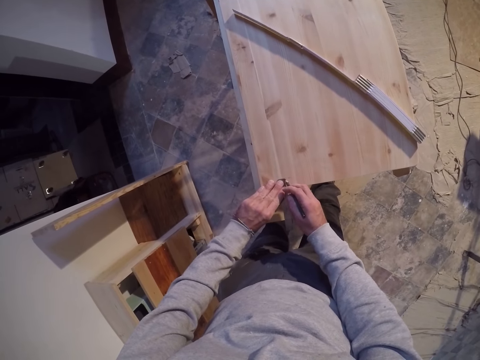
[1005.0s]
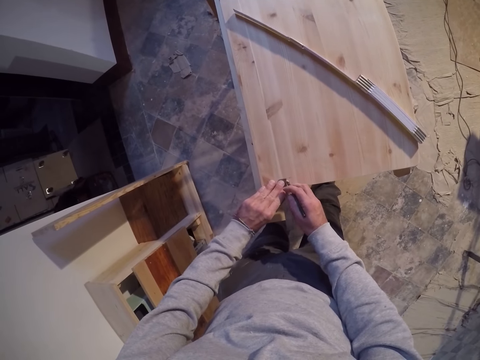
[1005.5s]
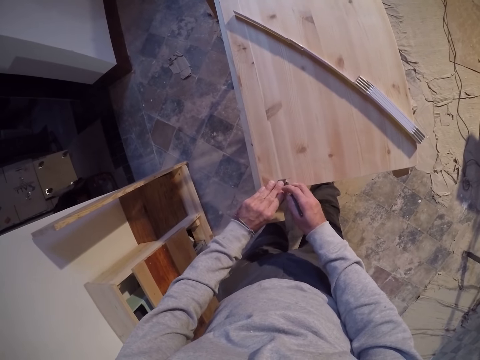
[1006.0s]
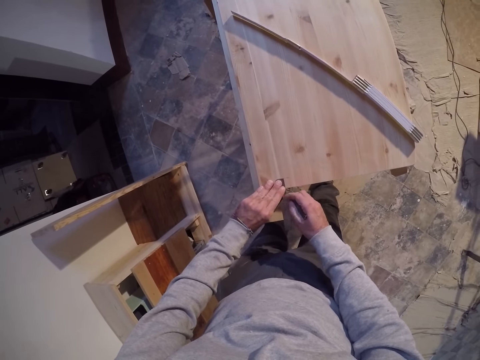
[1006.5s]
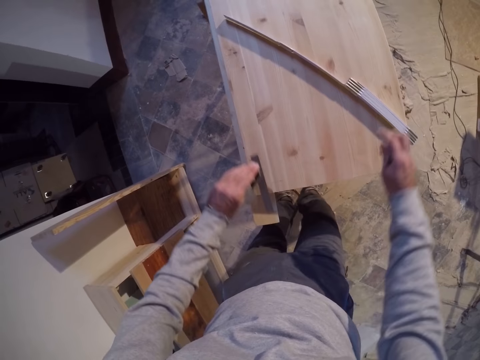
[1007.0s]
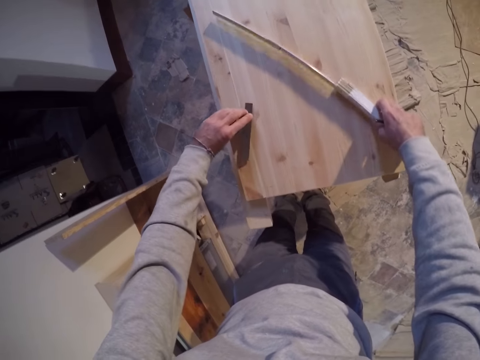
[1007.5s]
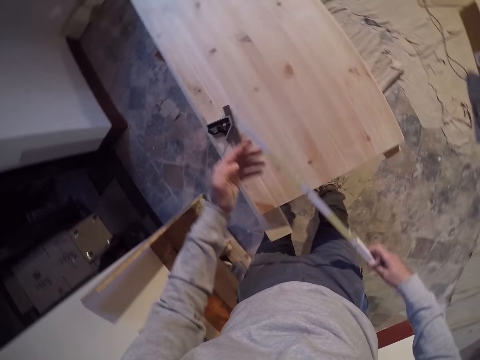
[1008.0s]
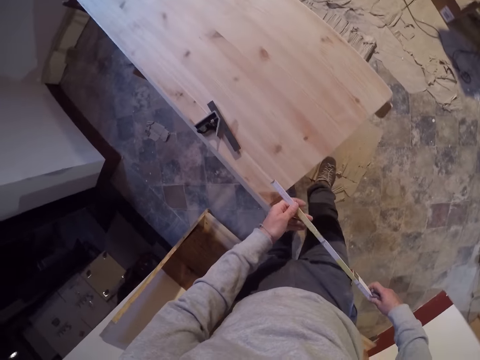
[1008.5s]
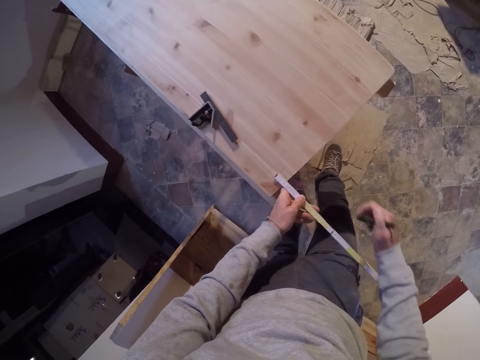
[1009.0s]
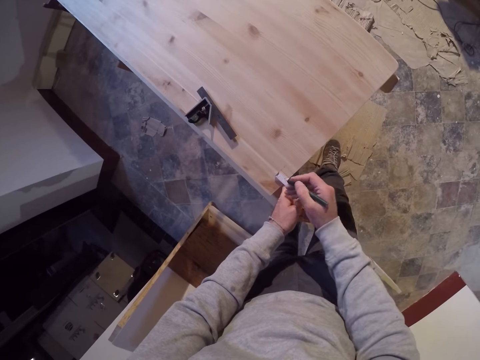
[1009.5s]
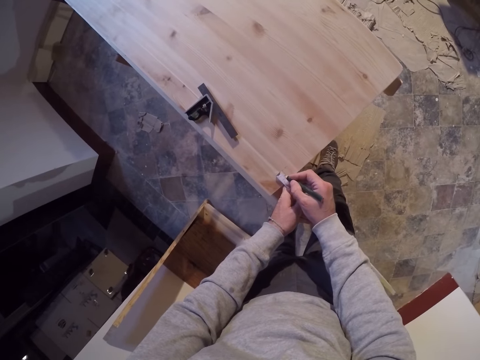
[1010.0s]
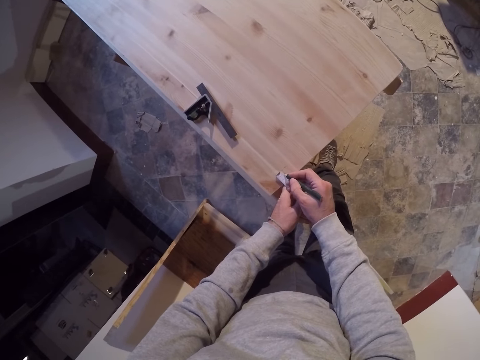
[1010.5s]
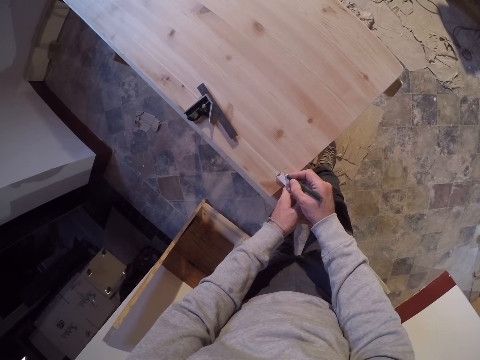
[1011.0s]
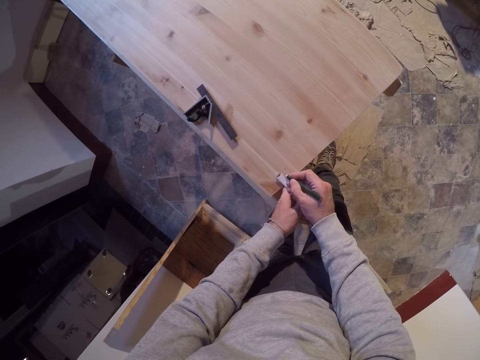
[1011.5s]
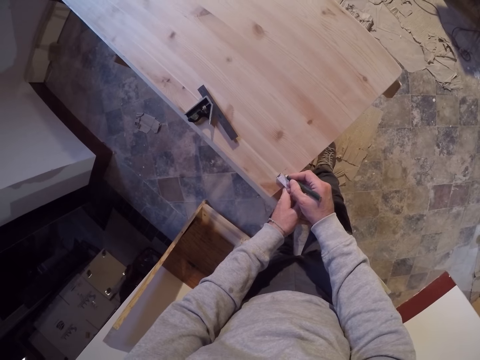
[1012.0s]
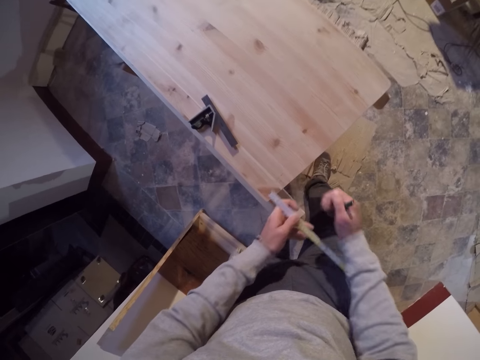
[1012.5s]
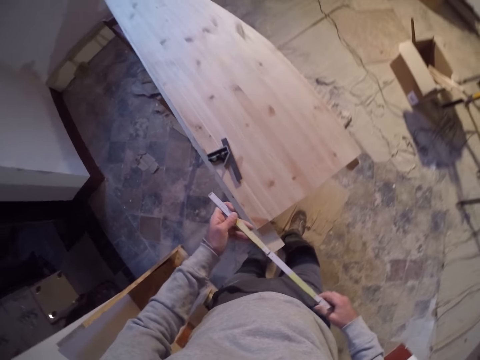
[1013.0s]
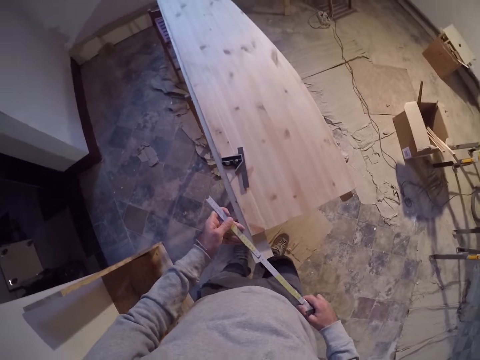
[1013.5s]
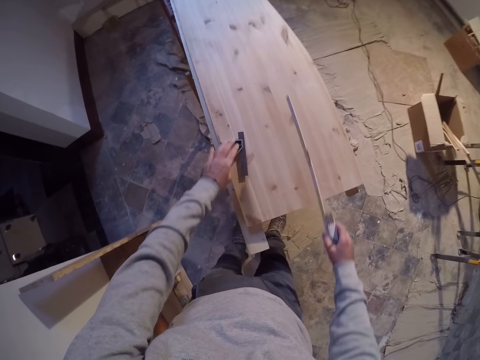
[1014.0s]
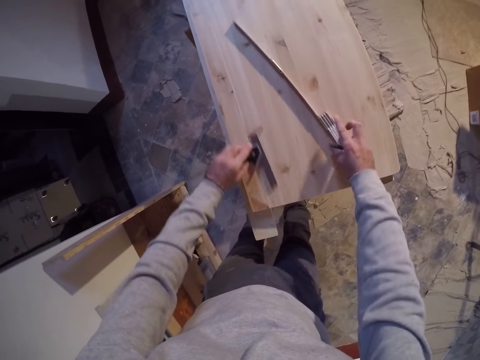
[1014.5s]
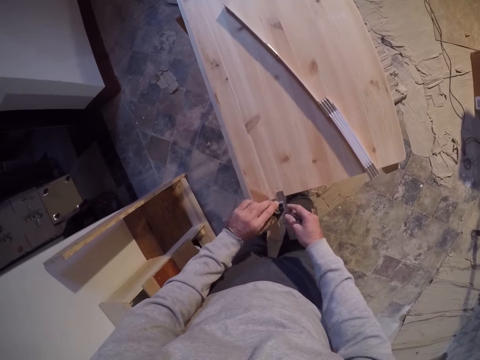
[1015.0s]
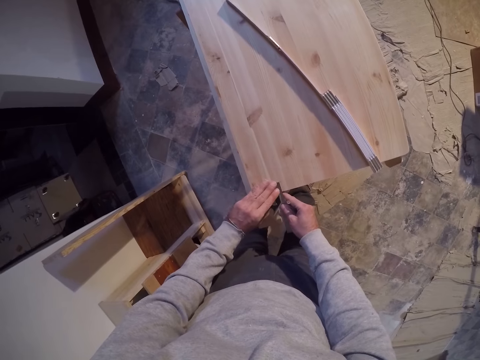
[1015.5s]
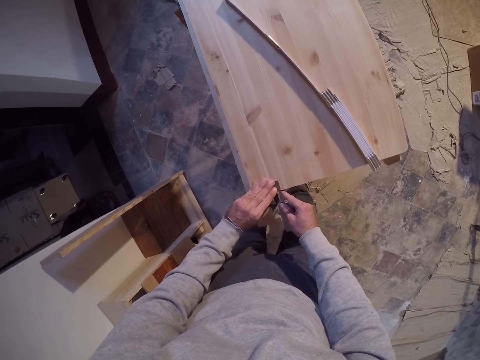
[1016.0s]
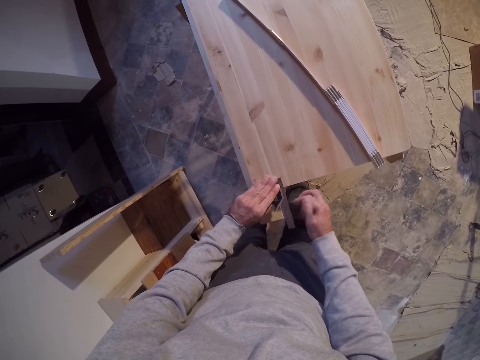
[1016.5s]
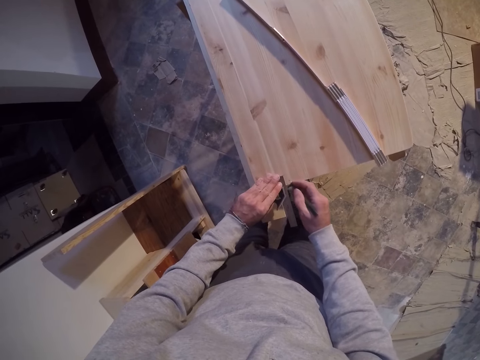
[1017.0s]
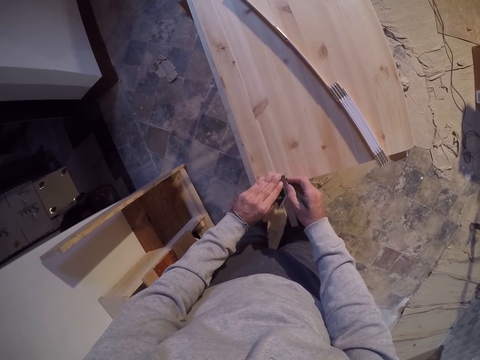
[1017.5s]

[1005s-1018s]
The camera wearer picks up the measuring tape from the wood with his right hand. He drops the engineer square on the wood with his left hand. He takes some measurement on the wood with the measuring tape. He marks the measurement on the workshop table with the pencil. He picks up the engineer square from the wood with his right hand. He drops the measuring tape on the wood with his right hand. He fixes the engineer square on the wood with his hands.

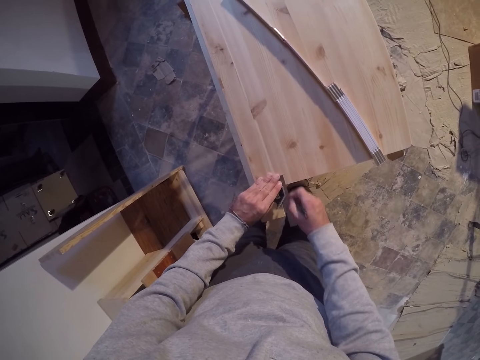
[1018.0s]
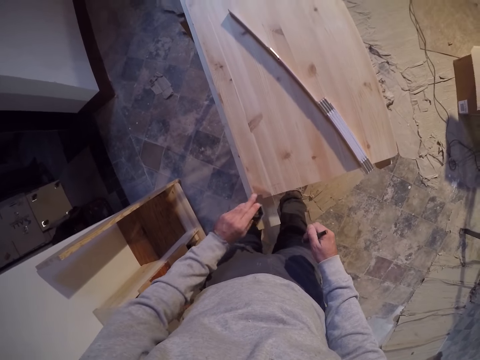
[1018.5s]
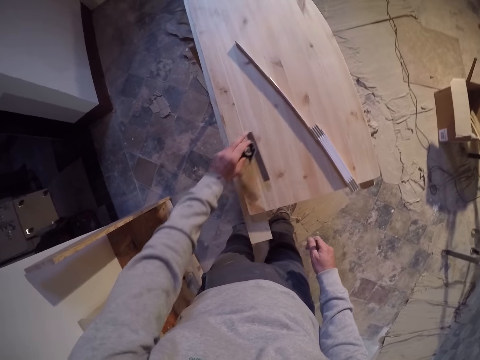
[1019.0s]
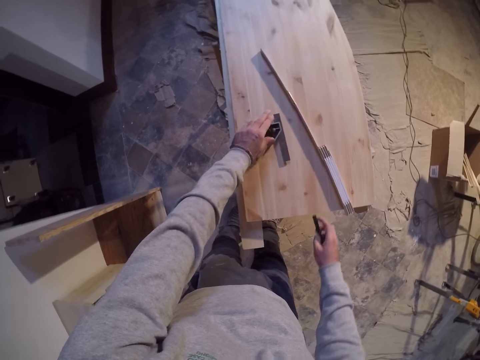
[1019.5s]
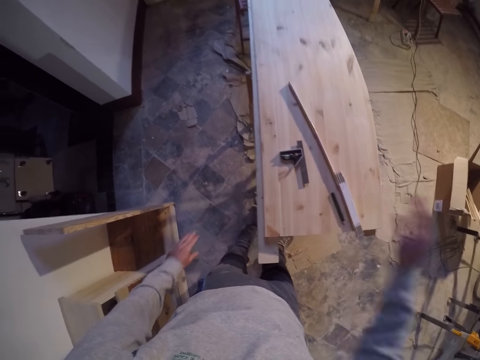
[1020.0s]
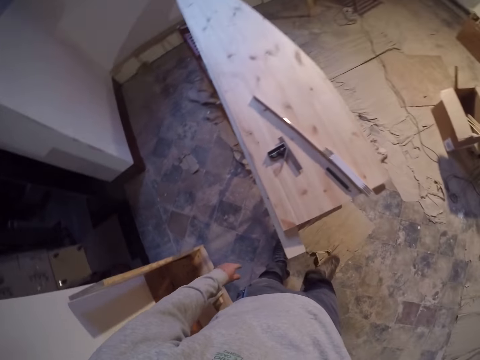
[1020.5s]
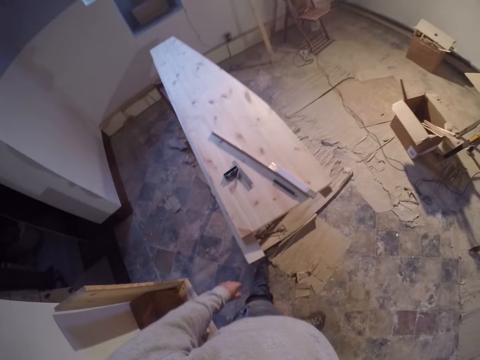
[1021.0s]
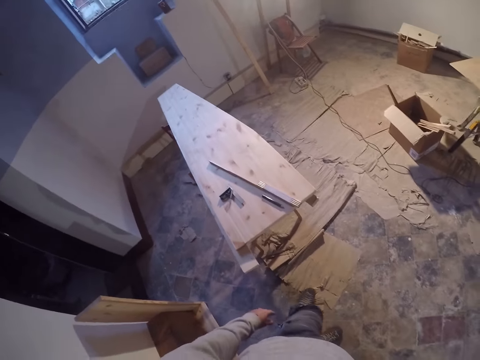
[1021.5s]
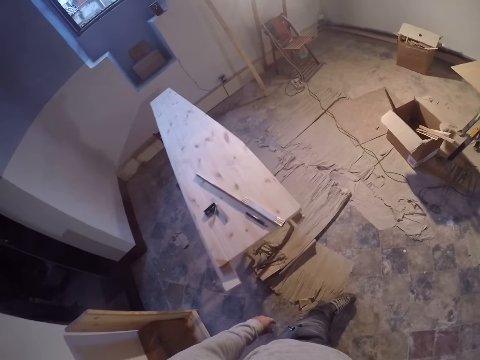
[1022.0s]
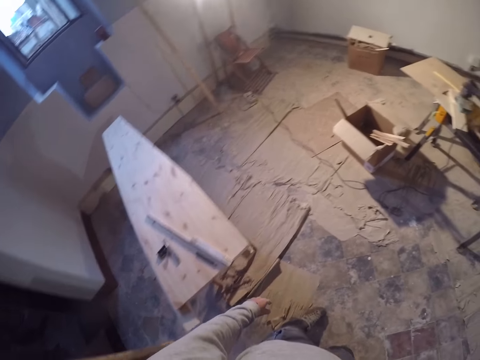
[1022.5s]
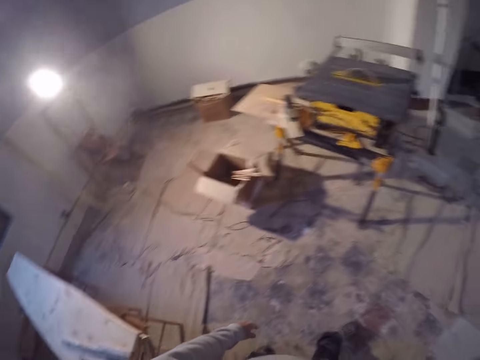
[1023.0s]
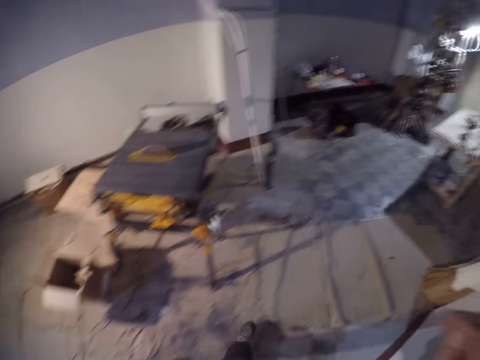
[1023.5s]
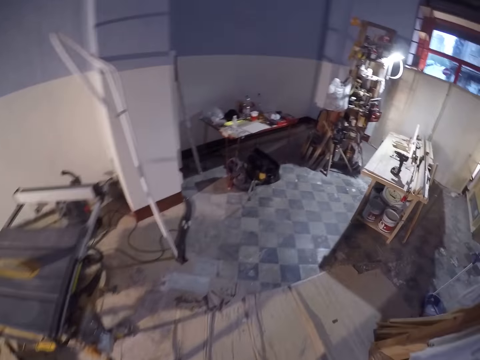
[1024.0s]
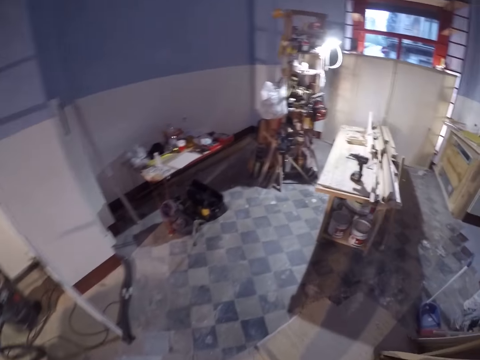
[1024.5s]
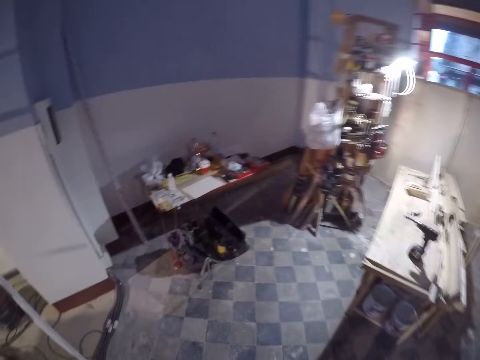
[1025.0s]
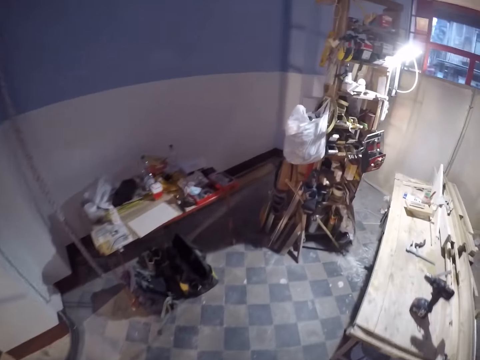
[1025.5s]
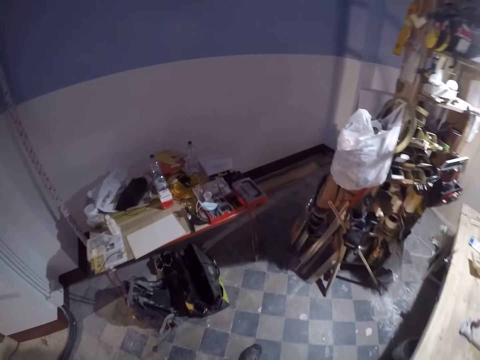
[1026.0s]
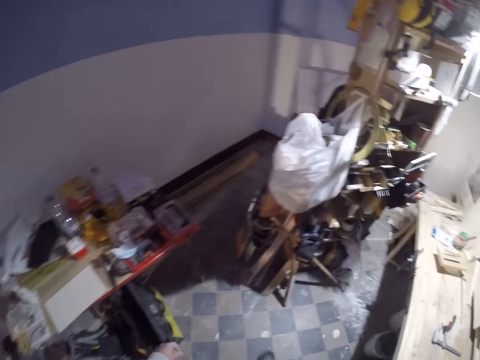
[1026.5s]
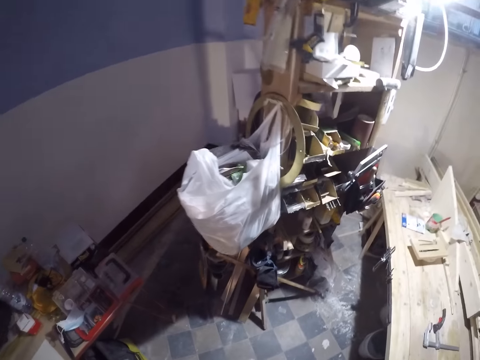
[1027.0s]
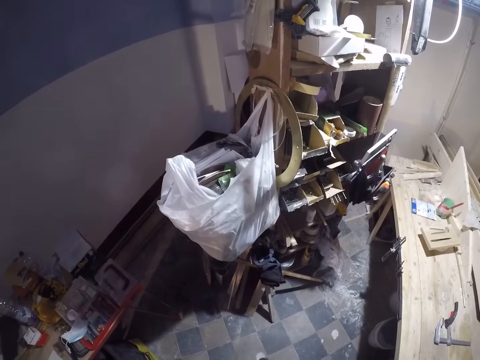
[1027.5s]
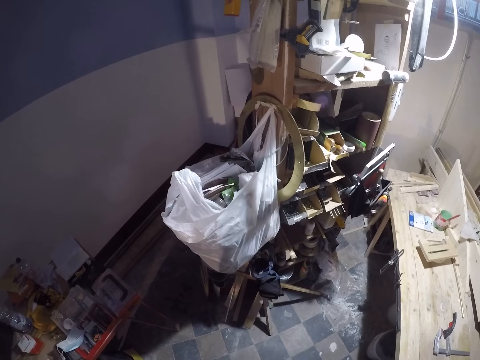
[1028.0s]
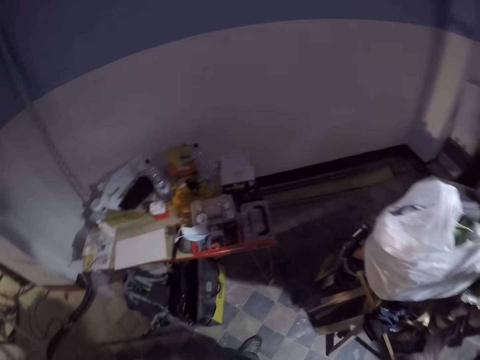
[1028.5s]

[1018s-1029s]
The camera wearer drops the engineer square on the wood with his left hand. He drops the pencil on the table with his right hand. He walks around the workshop.

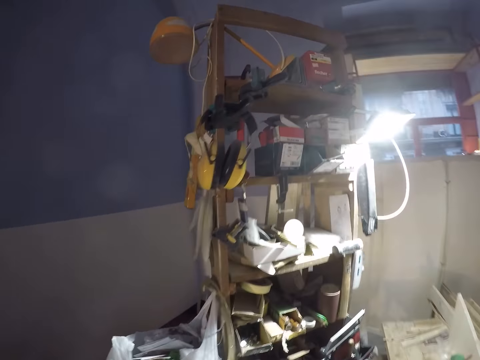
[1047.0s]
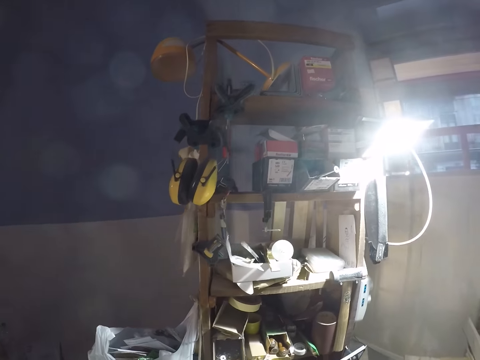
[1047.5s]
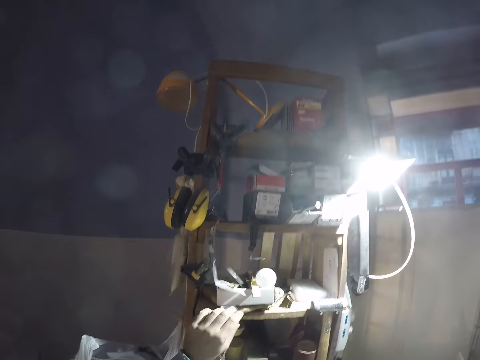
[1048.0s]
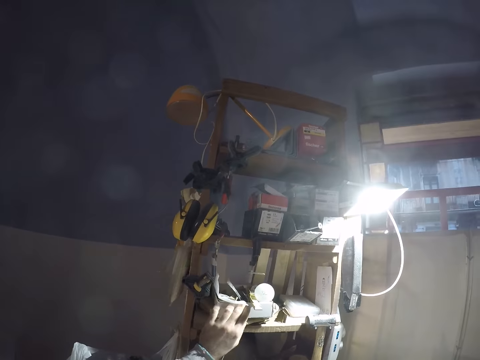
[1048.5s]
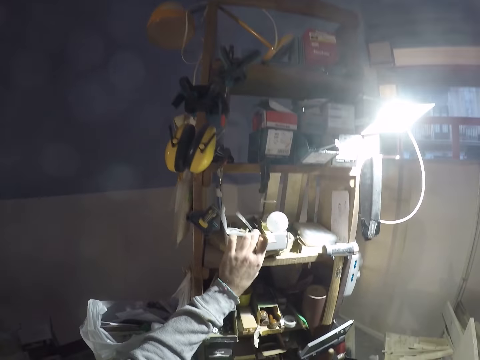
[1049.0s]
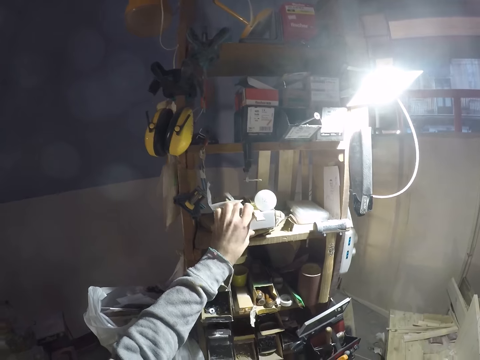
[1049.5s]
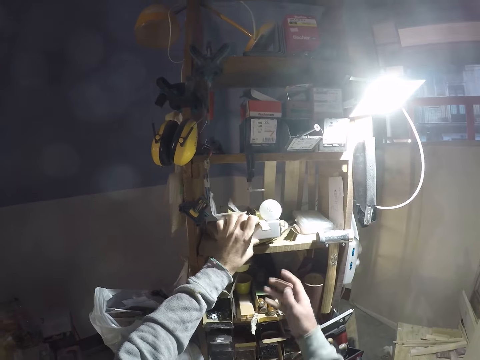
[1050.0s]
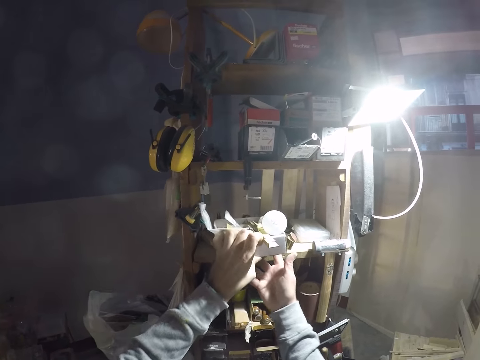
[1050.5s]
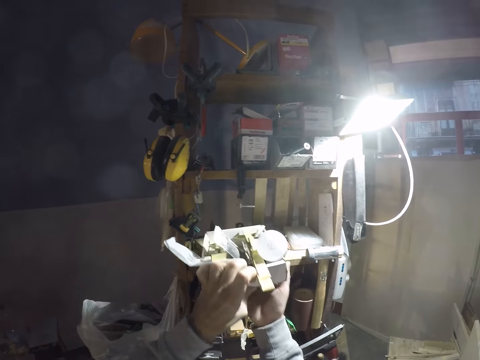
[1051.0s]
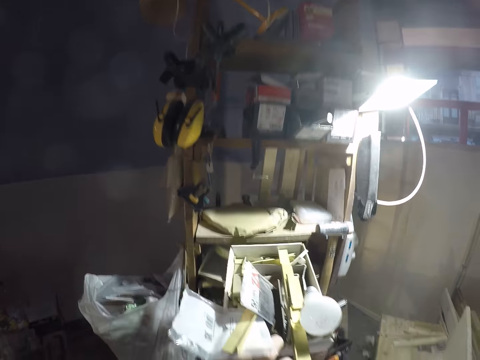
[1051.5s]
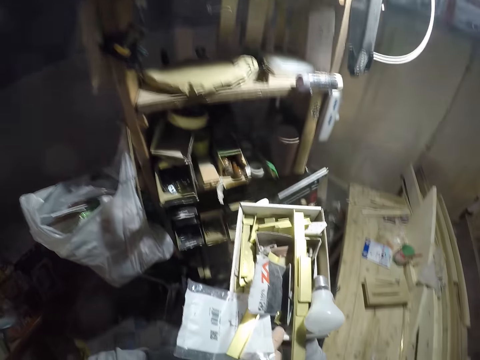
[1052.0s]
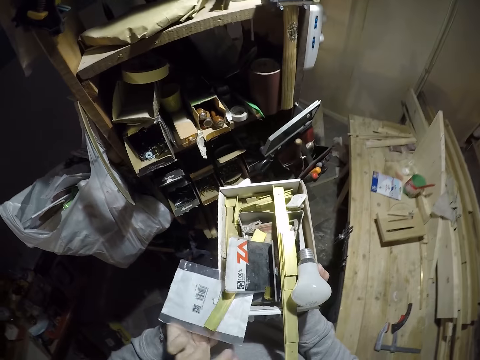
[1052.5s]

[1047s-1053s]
The camera wearer carries a box of tools on a shelf. They pick up the box of tools.
